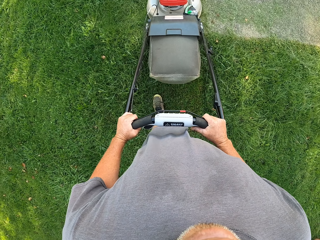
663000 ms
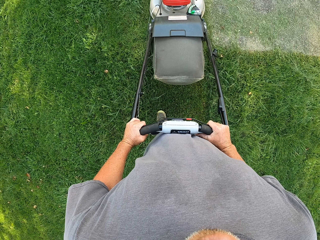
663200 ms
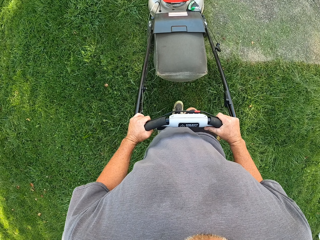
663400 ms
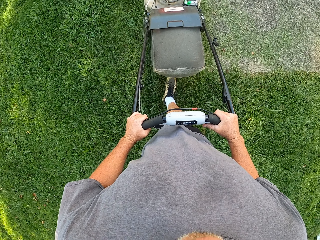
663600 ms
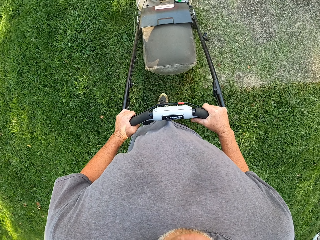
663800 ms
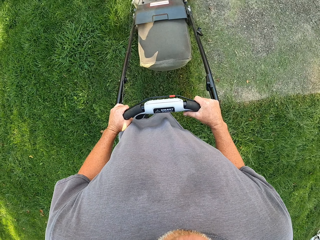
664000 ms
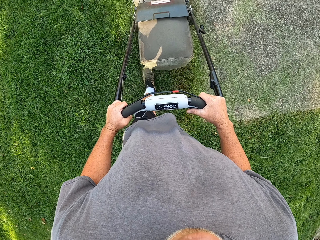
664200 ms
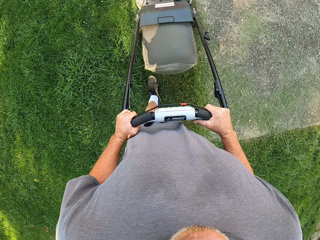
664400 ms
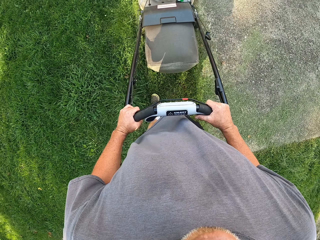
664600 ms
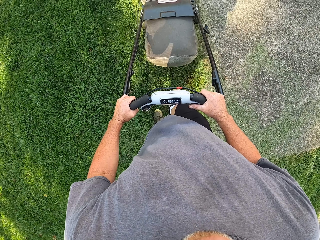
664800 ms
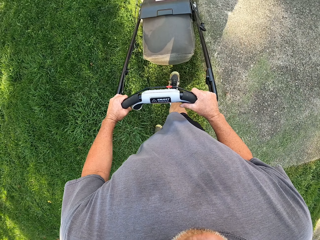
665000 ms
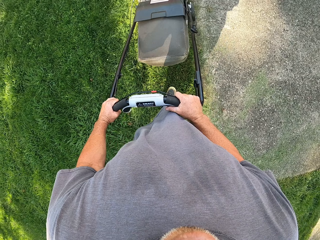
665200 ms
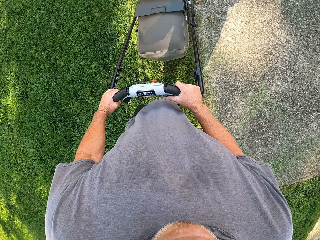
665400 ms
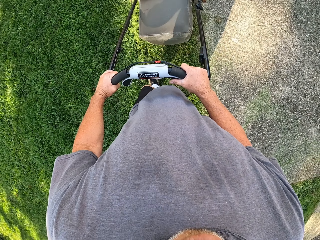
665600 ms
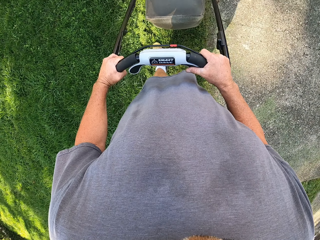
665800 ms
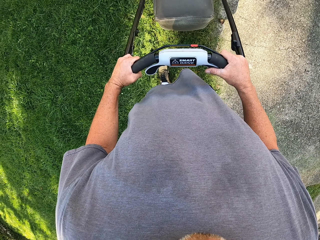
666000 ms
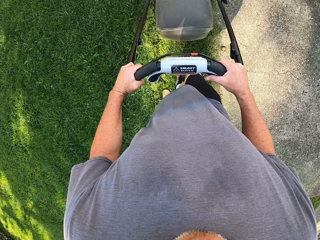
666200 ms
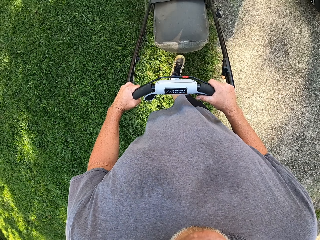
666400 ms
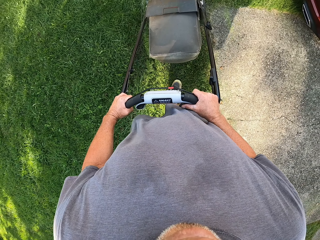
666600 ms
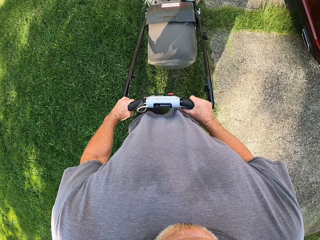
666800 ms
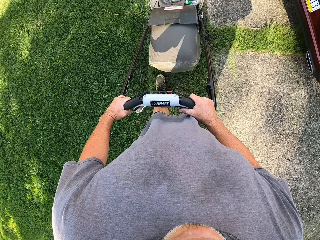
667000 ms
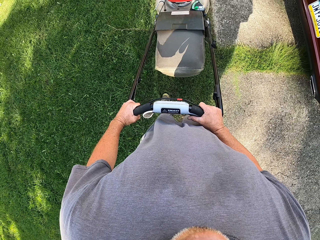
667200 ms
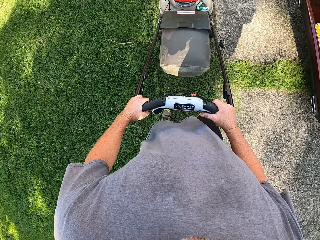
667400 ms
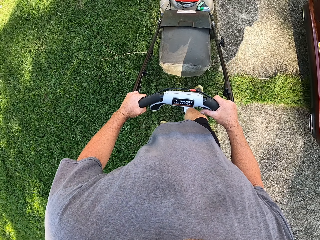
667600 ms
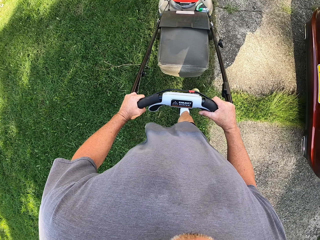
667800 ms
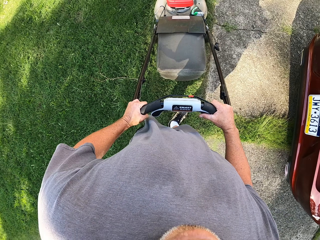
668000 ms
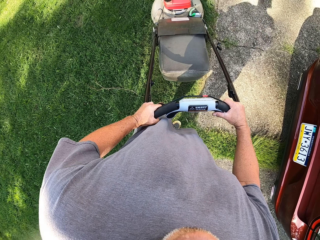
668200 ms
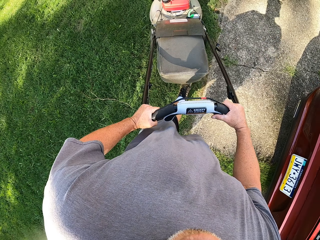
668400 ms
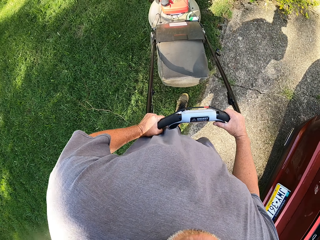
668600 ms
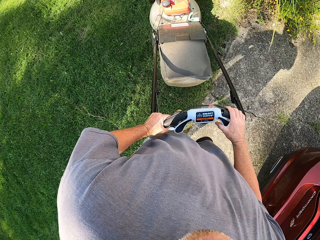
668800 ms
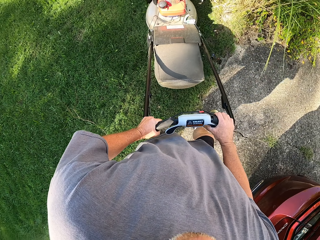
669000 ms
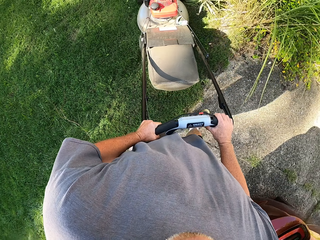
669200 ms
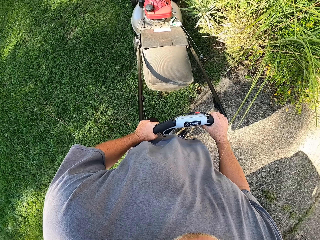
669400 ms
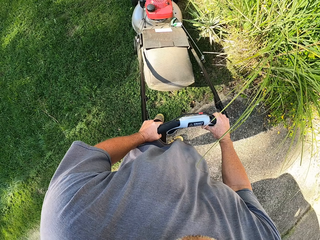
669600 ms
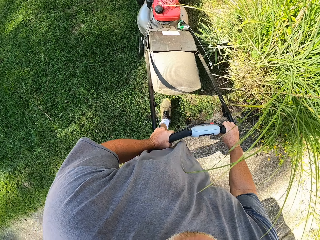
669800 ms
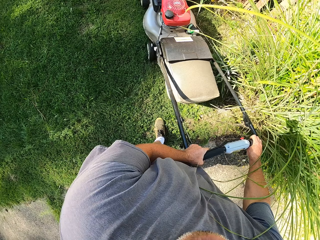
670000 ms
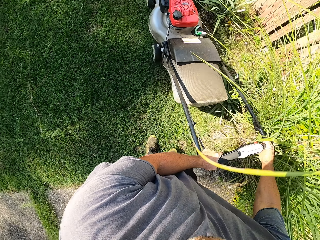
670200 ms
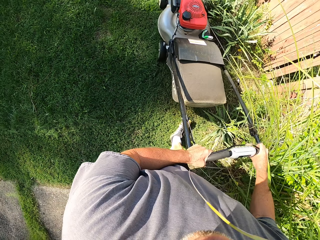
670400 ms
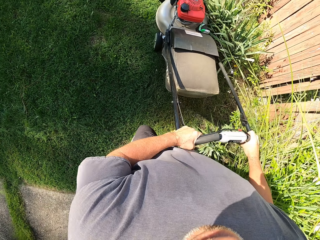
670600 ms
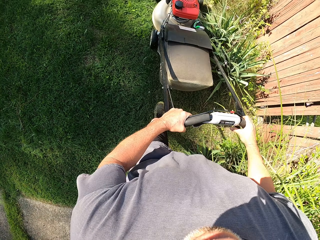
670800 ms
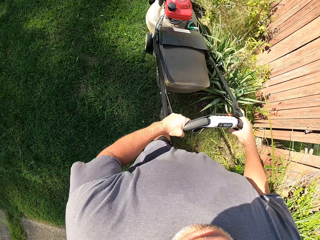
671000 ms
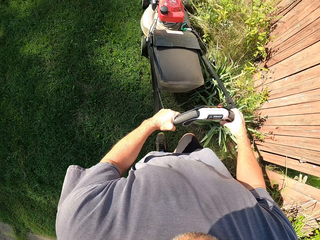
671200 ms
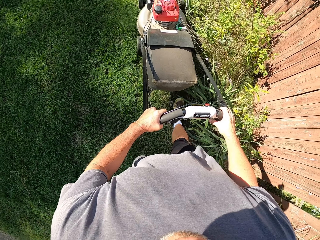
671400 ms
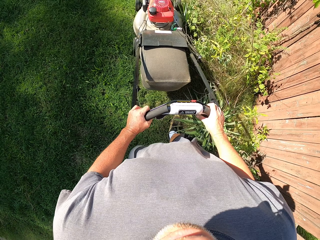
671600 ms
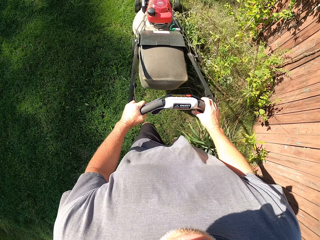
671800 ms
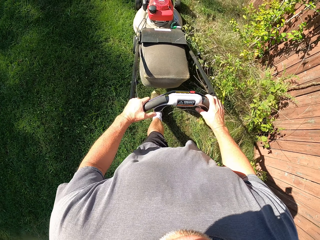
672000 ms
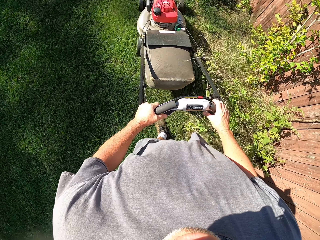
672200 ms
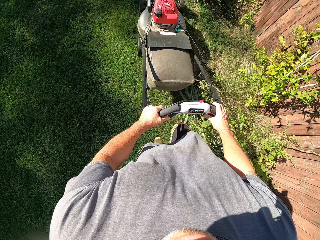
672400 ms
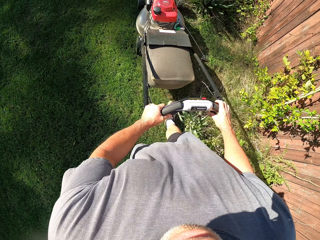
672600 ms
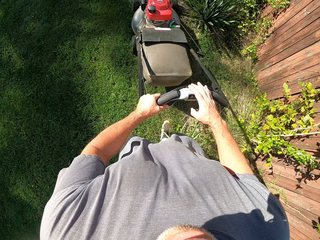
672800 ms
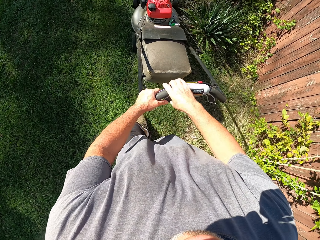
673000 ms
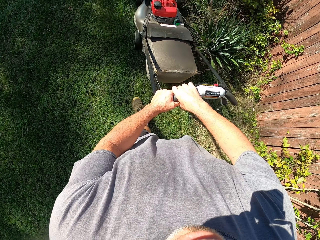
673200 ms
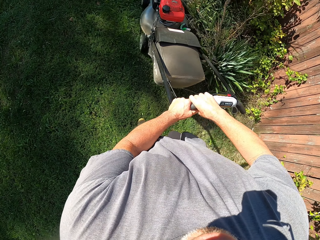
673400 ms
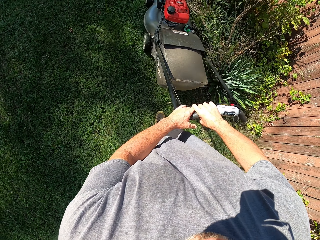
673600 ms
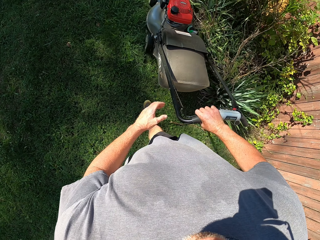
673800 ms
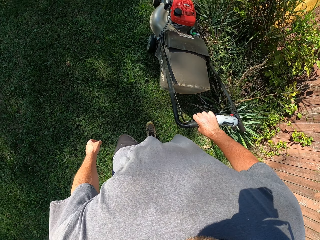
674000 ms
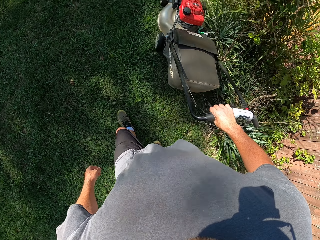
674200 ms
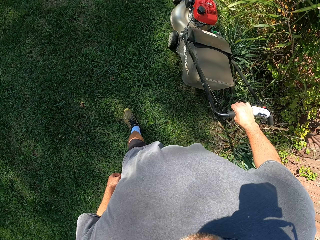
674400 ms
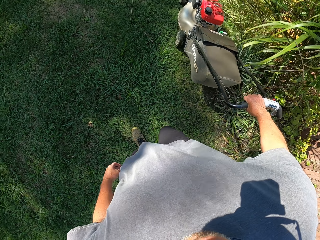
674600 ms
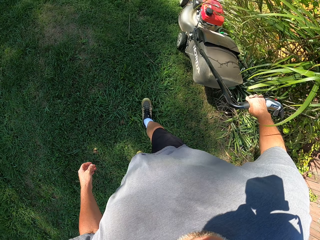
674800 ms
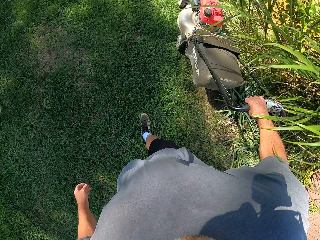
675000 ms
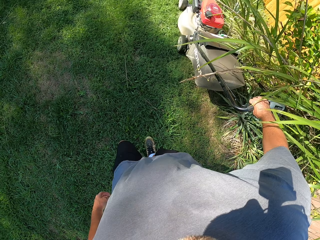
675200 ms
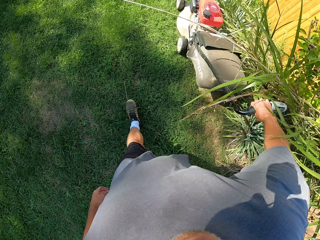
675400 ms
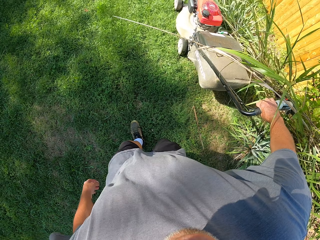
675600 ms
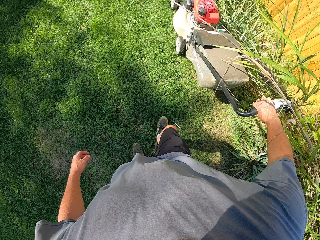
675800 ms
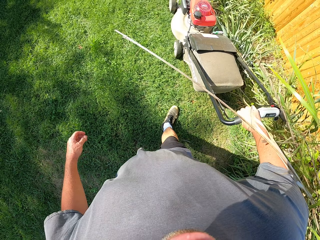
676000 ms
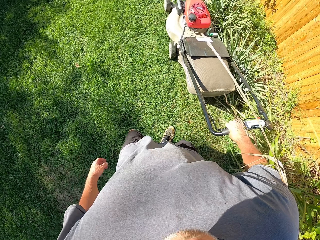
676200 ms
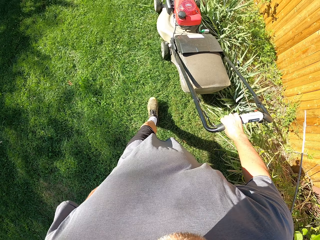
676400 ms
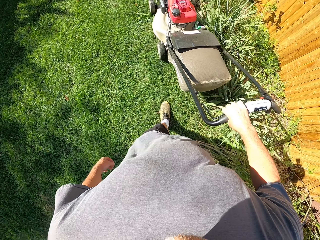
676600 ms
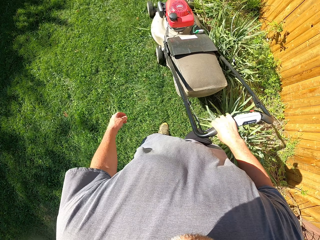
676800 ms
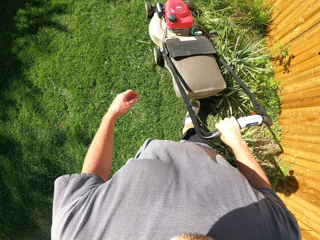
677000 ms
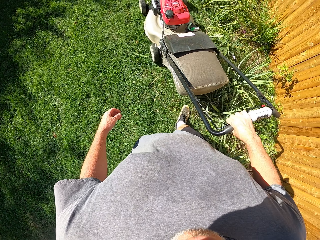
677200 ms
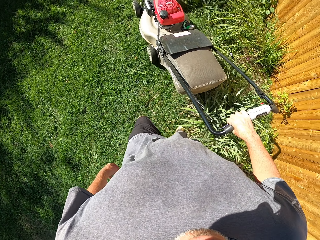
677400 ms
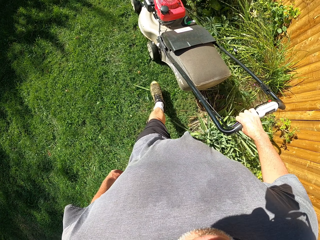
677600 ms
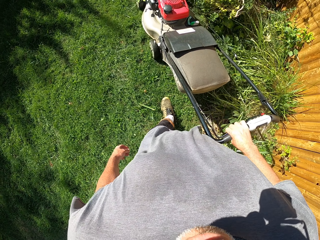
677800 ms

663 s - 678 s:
The camera wearer holds the lawn mower with his right hand. He mows the lawn with the lawn mower in his right hand.

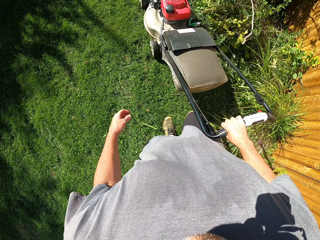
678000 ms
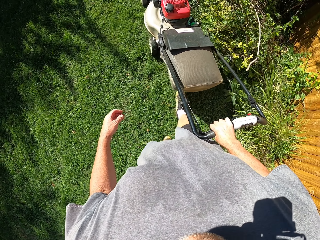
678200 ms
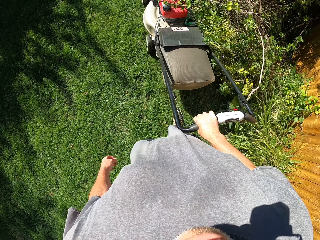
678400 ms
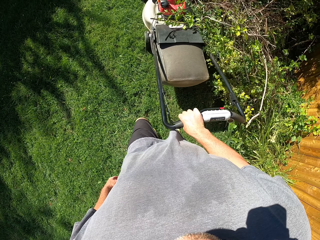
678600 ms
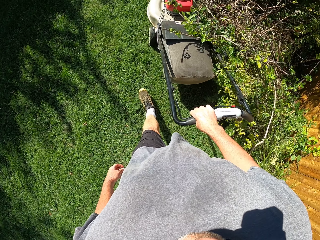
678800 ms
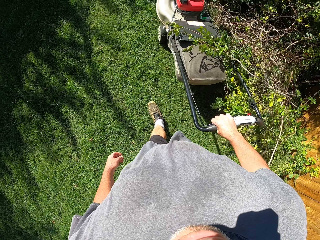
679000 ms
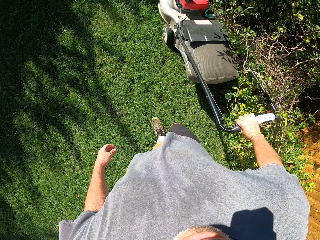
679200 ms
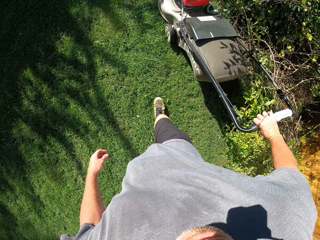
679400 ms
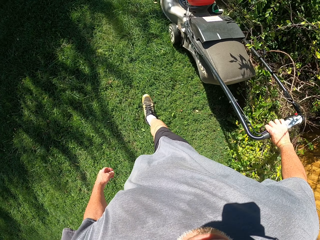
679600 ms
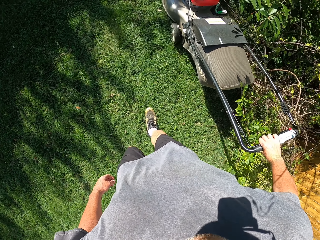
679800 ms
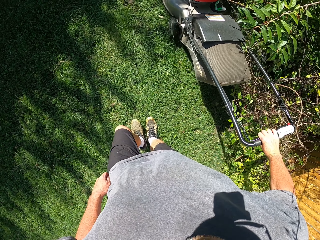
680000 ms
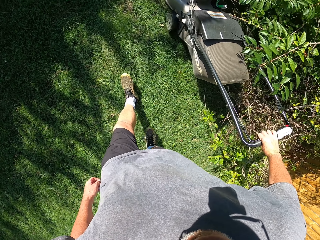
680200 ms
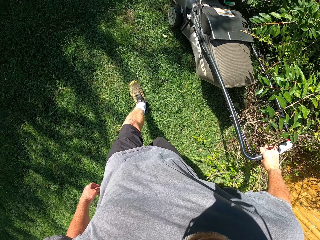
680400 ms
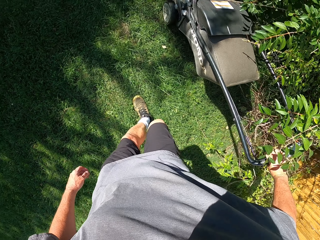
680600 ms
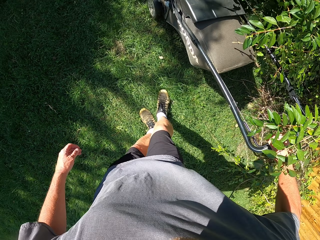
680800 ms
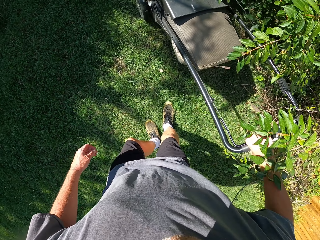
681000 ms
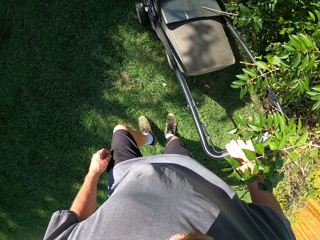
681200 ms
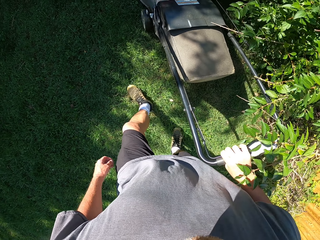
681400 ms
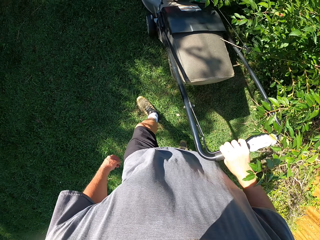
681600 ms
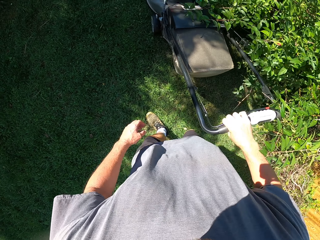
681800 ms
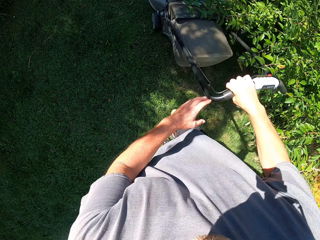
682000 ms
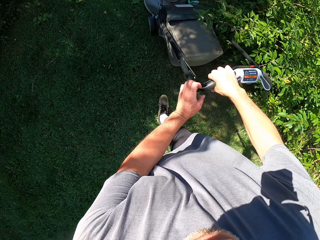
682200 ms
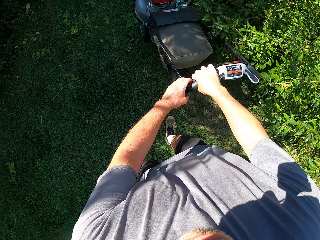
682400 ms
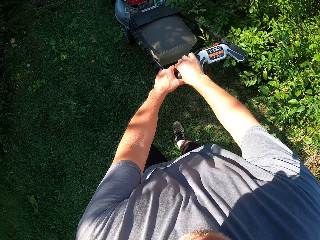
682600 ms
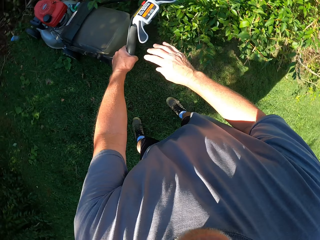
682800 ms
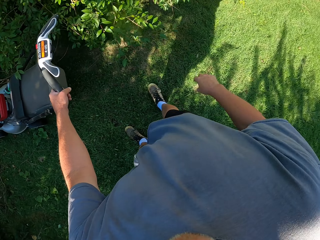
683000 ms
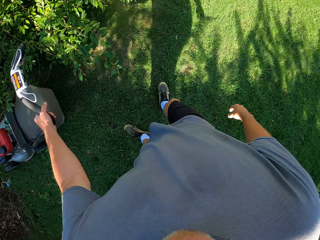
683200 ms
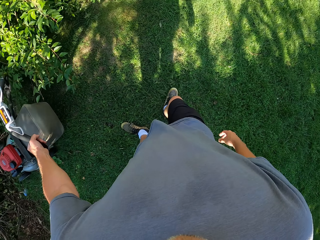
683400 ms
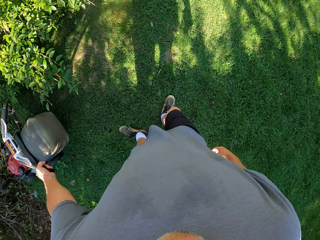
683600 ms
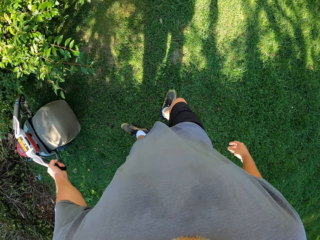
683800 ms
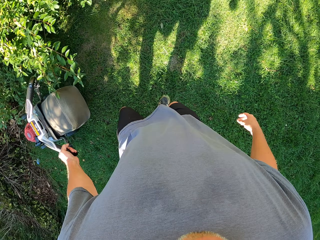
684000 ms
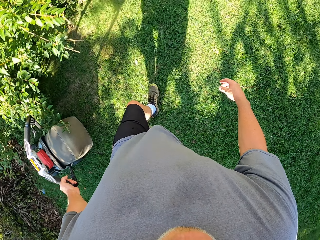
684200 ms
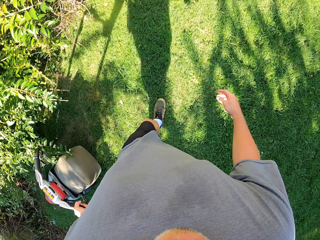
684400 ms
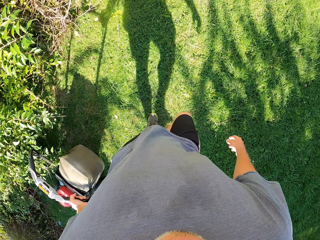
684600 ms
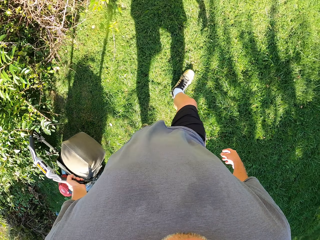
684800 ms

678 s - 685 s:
The camera wearer holds the lawn mower with his left hand. He mows the lawn with the lawn mower in his left hand. He pulls the lawn mower backwards.
